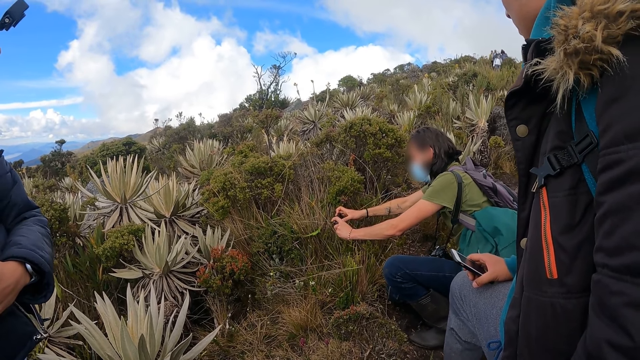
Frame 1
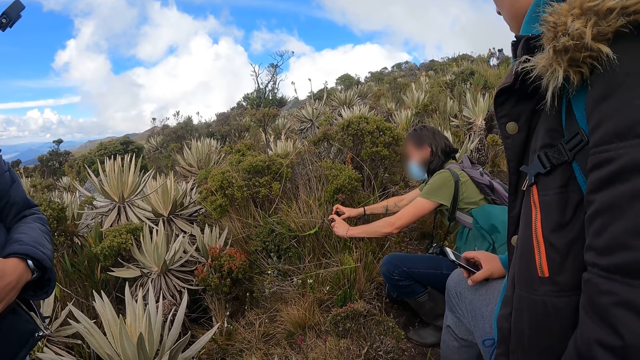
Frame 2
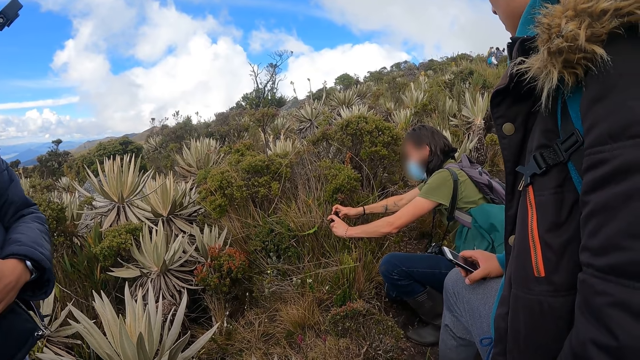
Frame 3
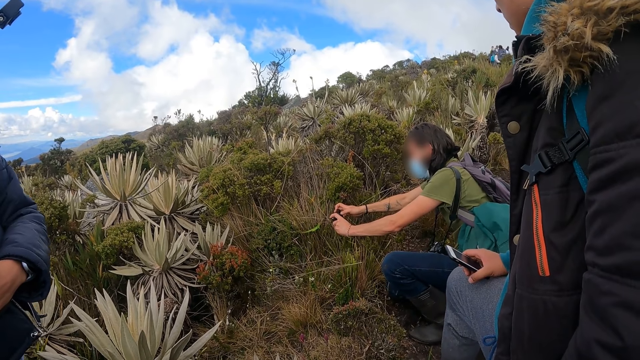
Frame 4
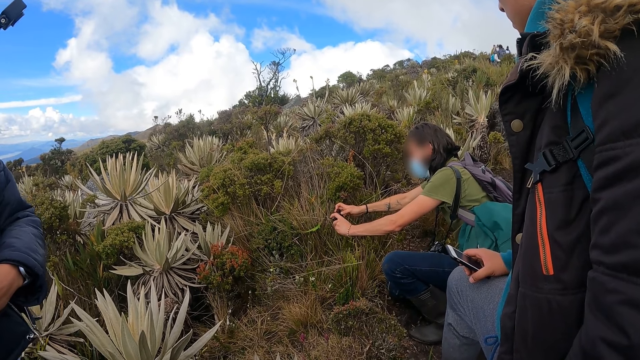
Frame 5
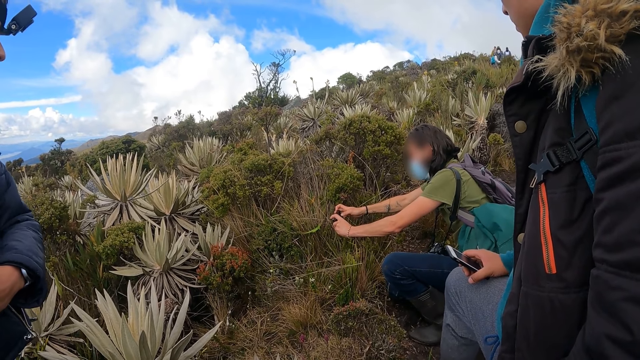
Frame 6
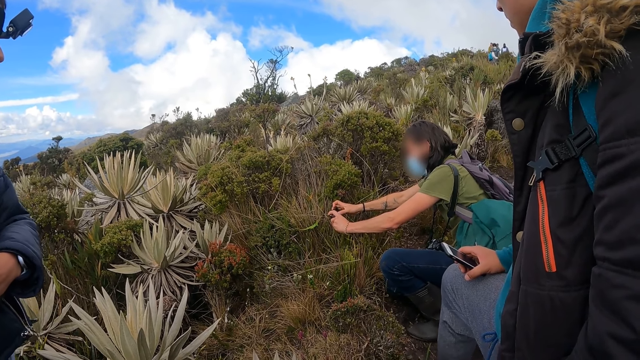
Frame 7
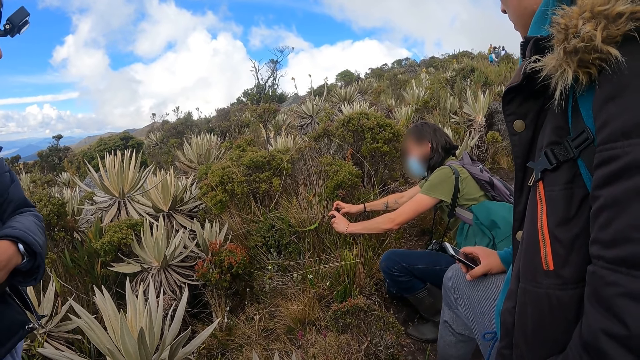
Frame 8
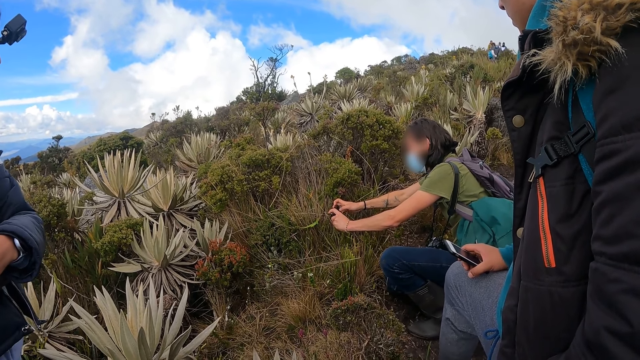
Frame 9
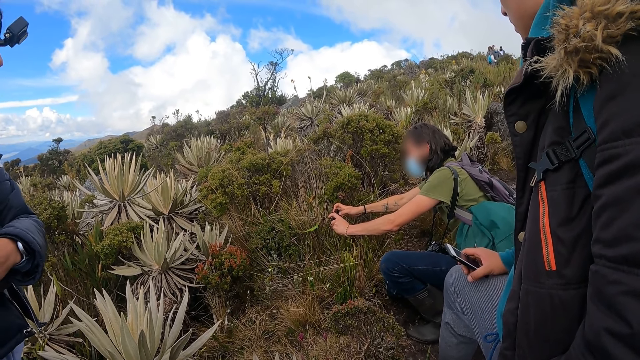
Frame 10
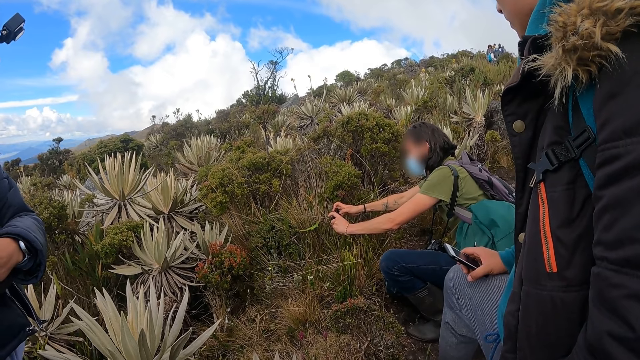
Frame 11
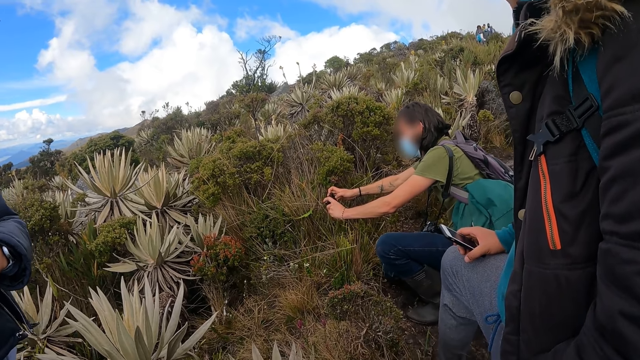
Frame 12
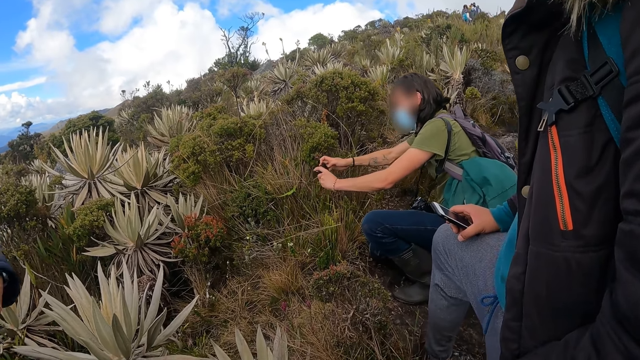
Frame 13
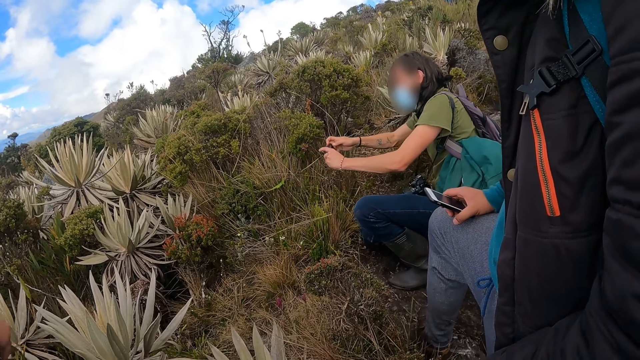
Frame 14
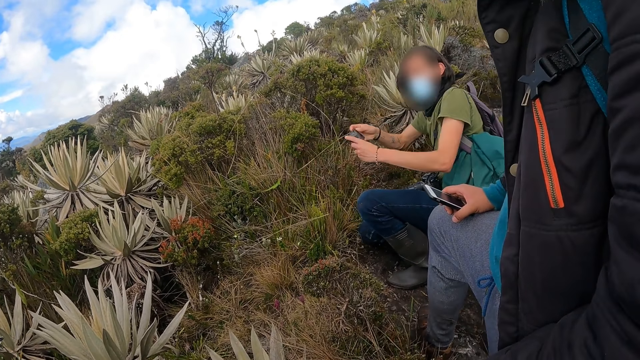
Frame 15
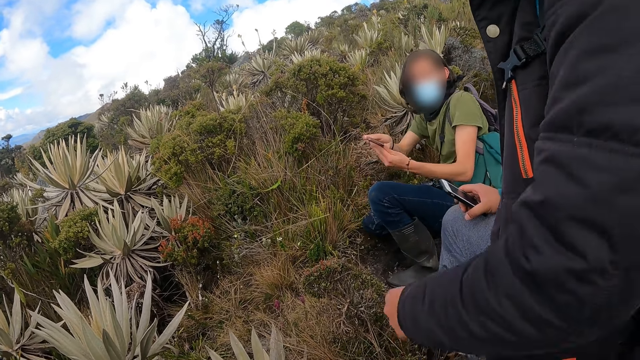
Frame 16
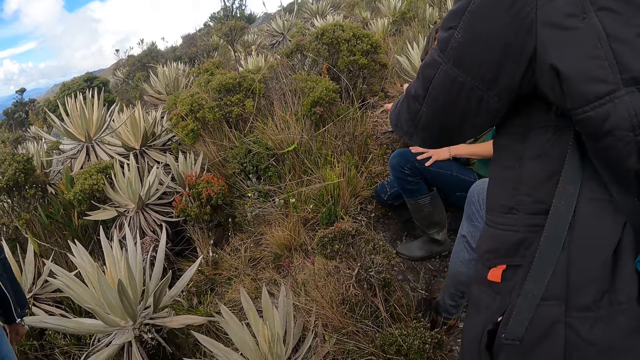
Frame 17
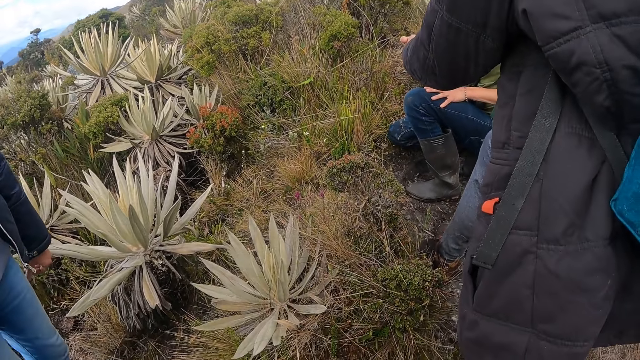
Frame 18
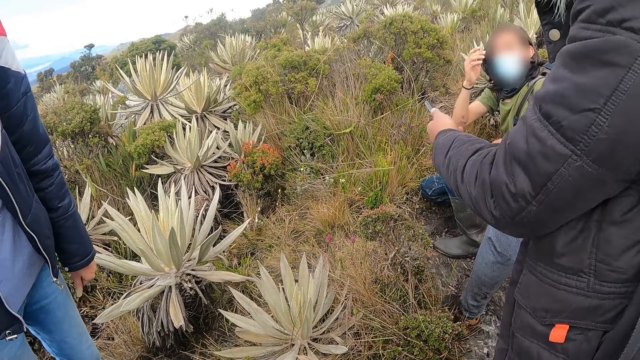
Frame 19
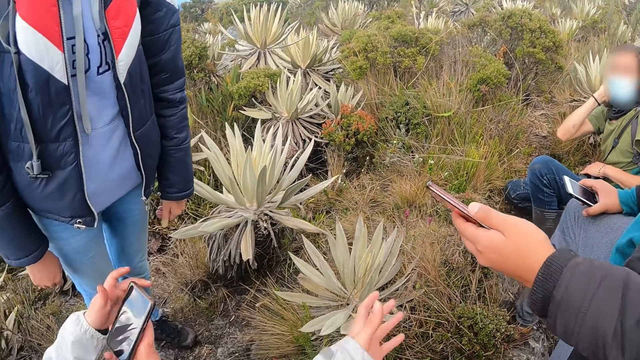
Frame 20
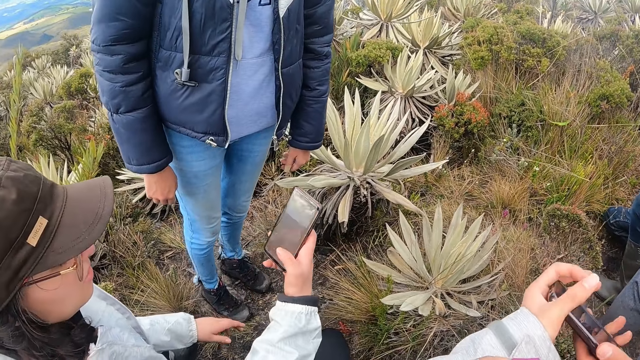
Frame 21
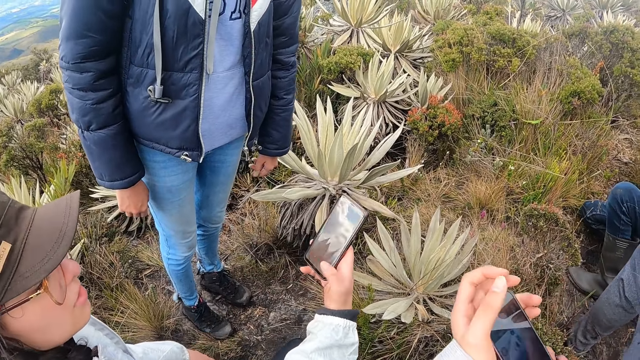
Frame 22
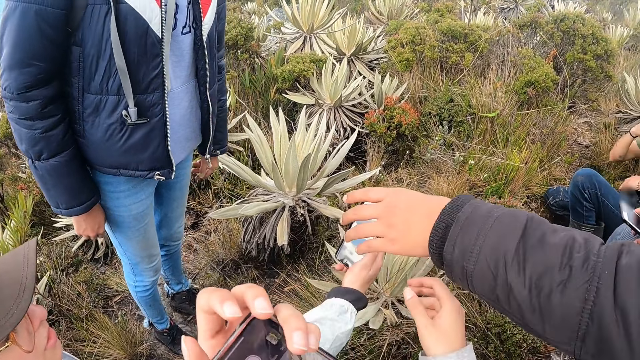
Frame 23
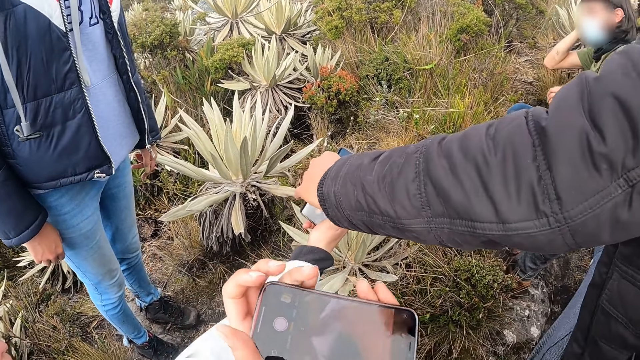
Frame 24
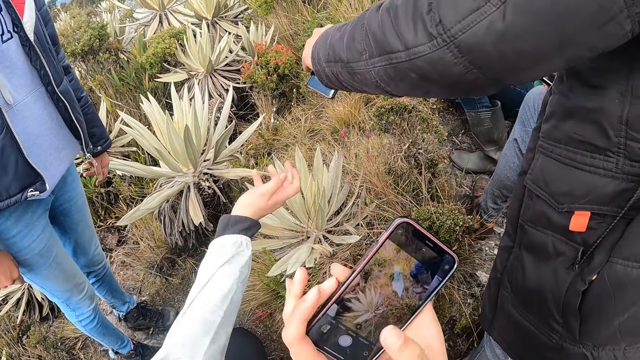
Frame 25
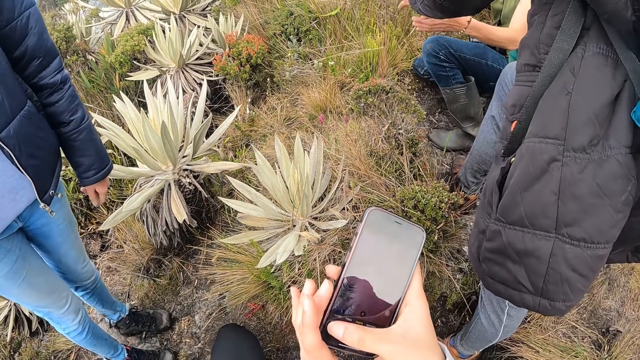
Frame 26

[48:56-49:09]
A man stretches his hand to another man. The other man passes the phone to the first man with his right hand. The first man turns to the camera wearer. The camera wearer collects the phone from the other man with her left hand. The first man passes the phone to the camera wearer with his left hand. The first man picks up a person's phone. The camera wearer holds the phone with her hands.

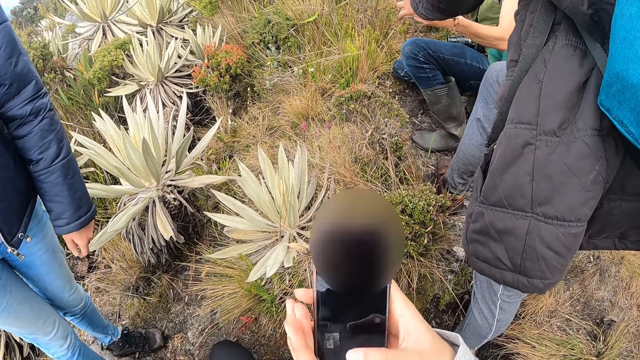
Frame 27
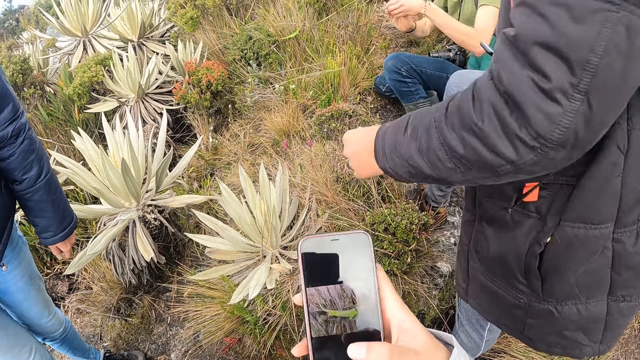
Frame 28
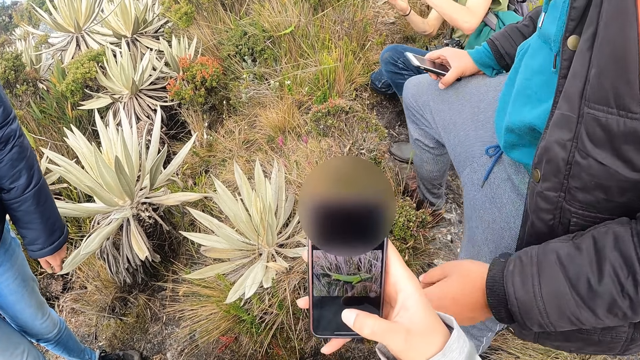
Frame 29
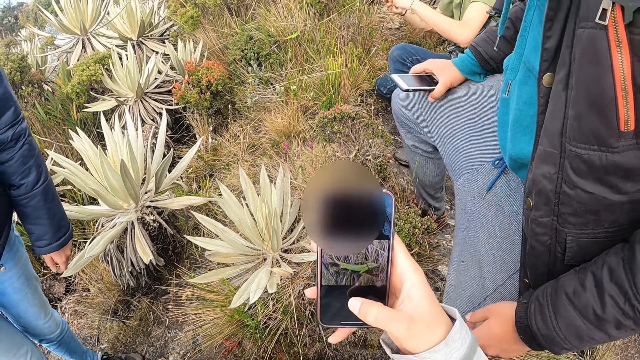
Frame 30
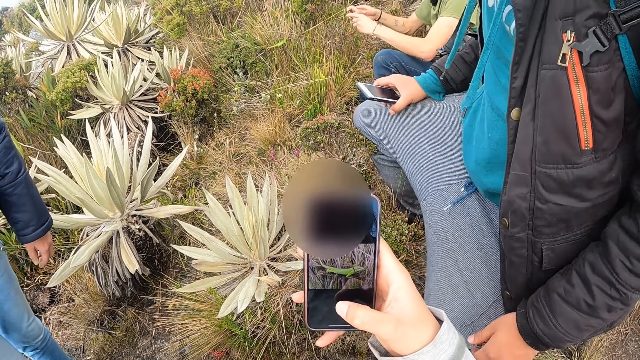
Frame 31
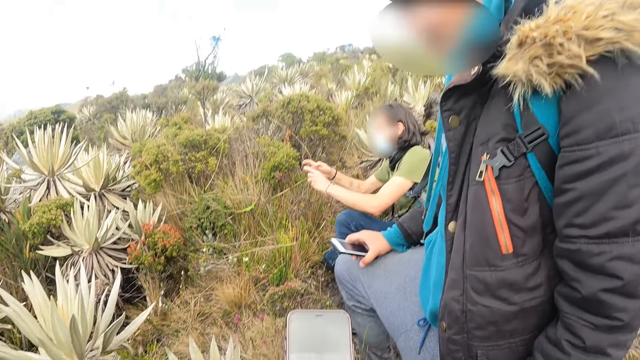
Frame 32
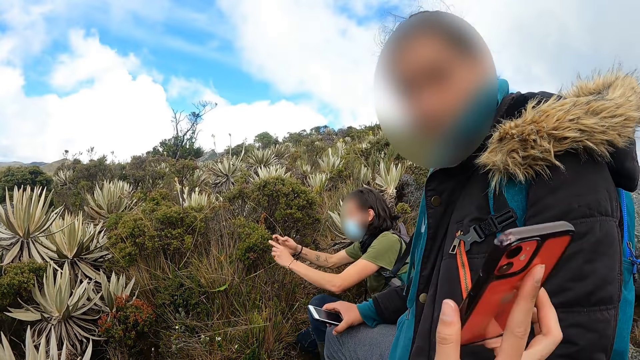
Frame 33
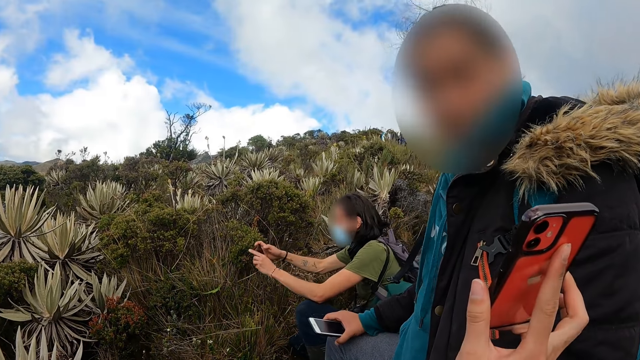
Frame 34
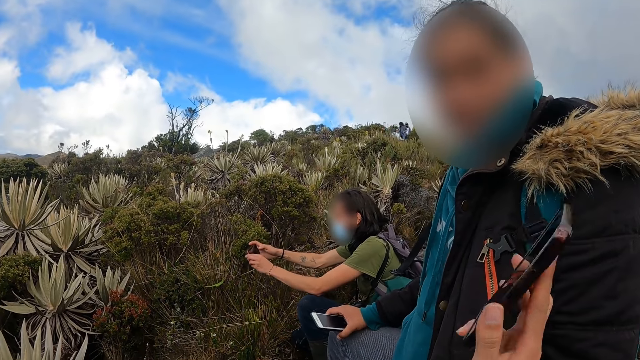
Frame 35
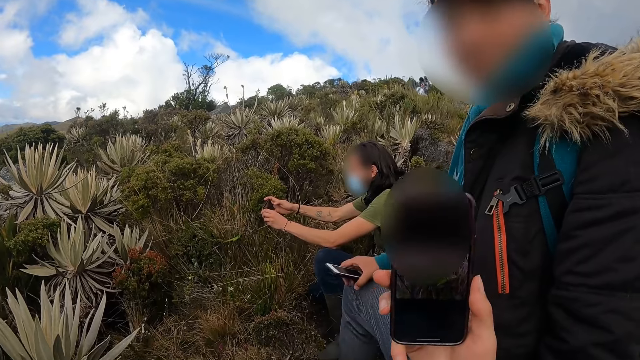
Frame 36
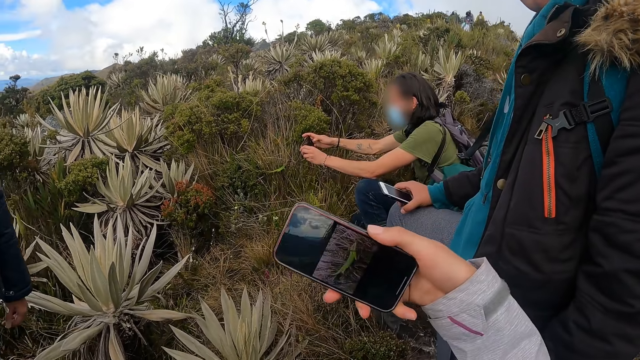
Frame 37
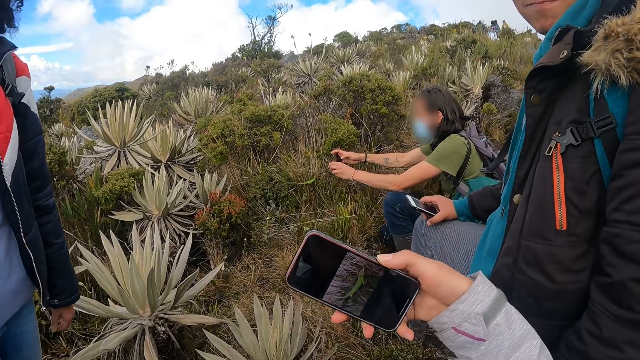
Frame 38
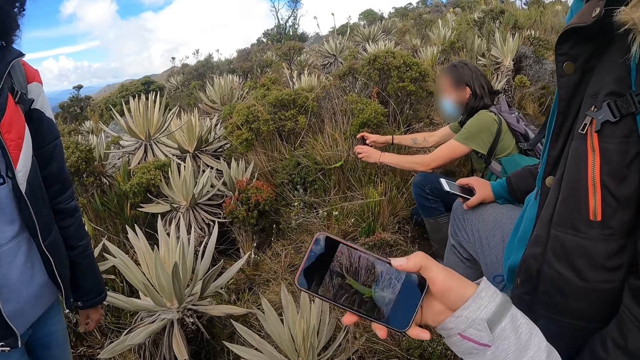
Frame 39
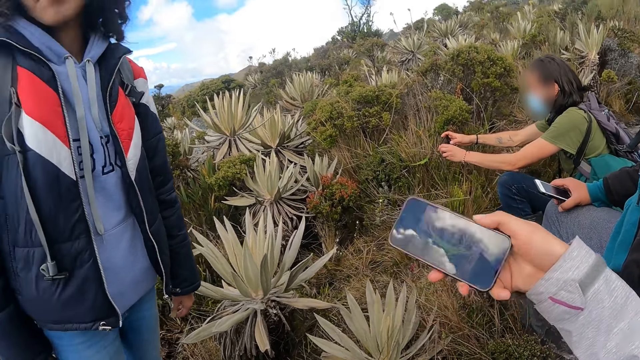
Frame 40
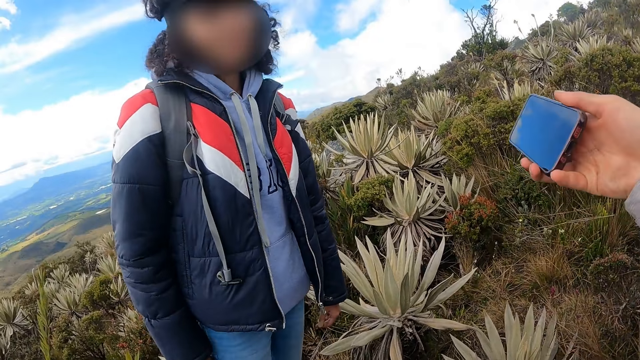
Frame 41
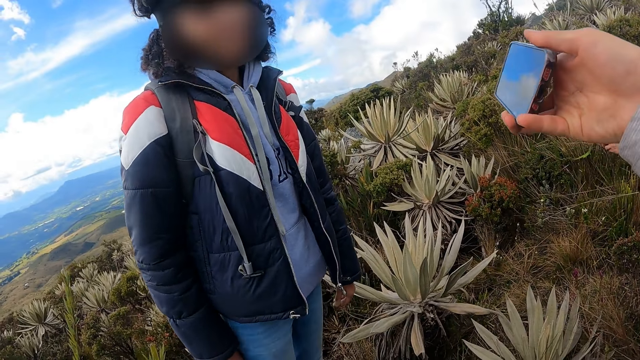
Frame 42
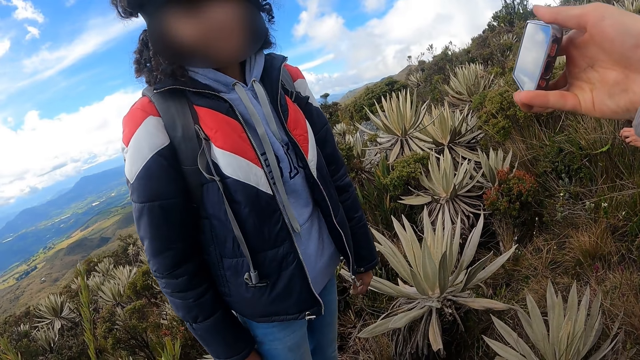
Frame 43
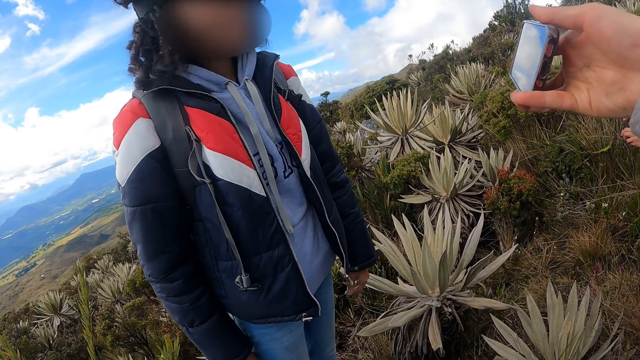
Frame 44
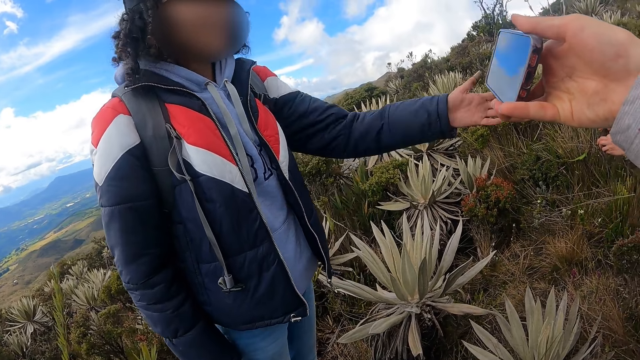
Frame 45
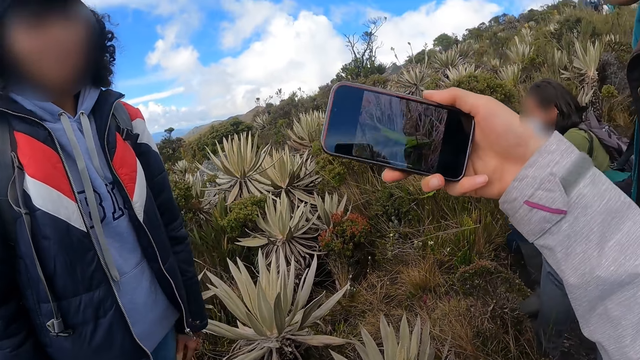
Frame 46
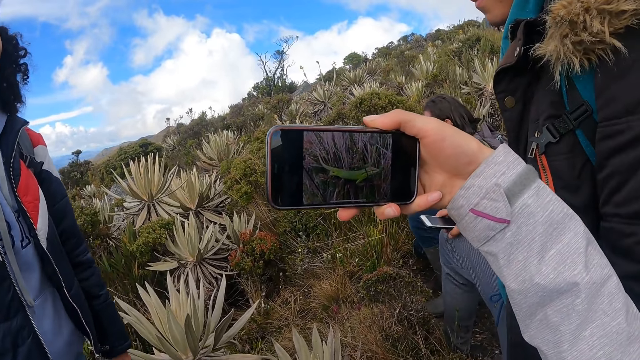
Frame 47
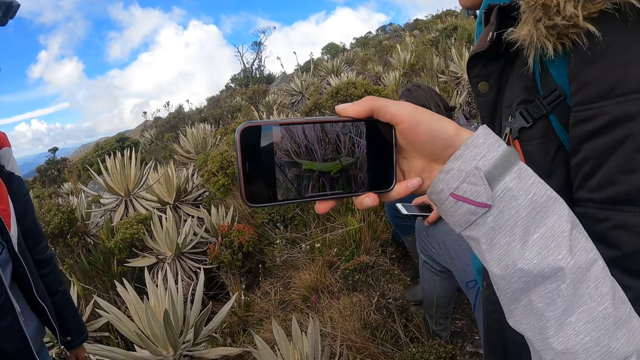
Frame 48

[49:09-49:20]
The camera wearer operates the phone with her right hand. She looks at the photo of a gecko in her phone. She raises the phone with her right hand. She shows a person the picture of the gecko in her phone. She turns her phone. She slides the screen of the phone in her right hand with her right thumb. She raises the phone with her right hand. She shows another person the picture on her phone. The man takes a picture of the plant with a phone in his hands. The woman gesticulates with her left hand. The camera wearer turns her phone.
